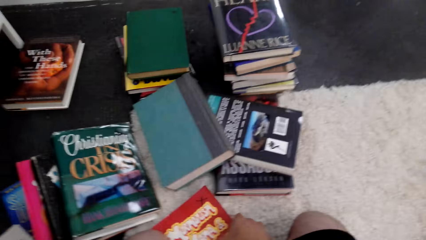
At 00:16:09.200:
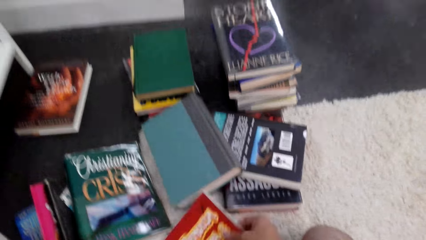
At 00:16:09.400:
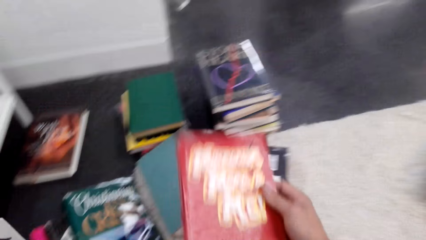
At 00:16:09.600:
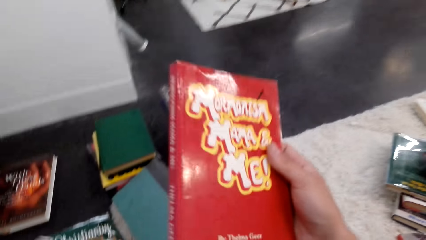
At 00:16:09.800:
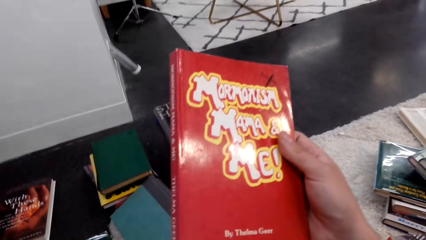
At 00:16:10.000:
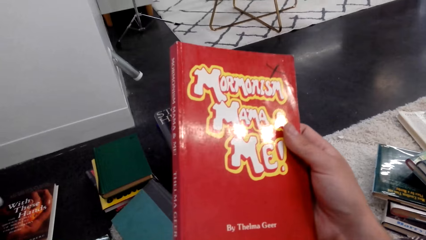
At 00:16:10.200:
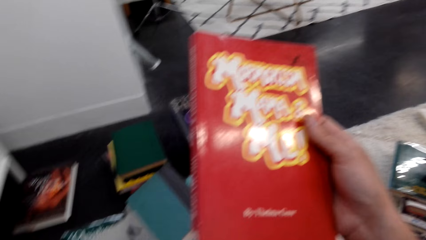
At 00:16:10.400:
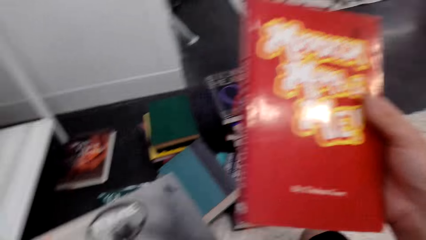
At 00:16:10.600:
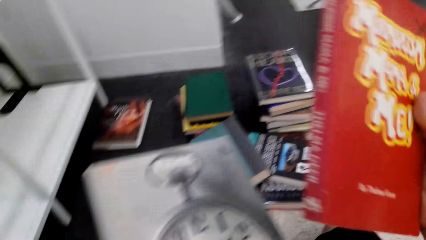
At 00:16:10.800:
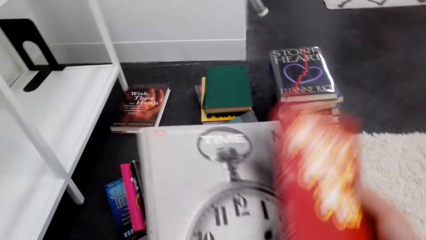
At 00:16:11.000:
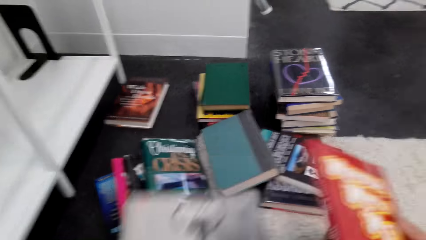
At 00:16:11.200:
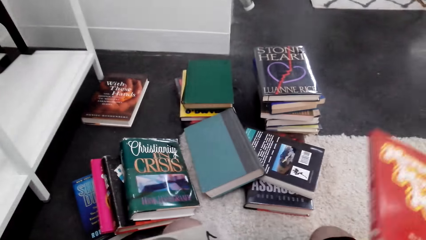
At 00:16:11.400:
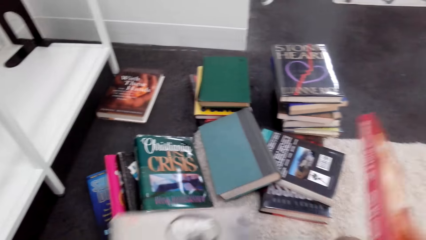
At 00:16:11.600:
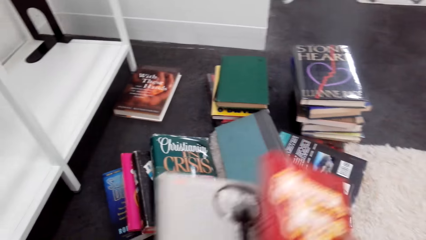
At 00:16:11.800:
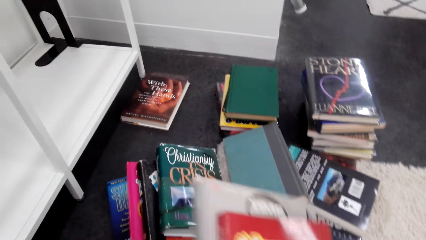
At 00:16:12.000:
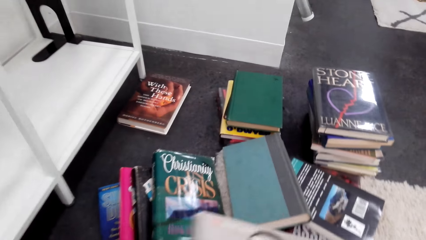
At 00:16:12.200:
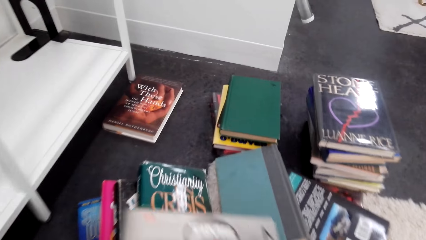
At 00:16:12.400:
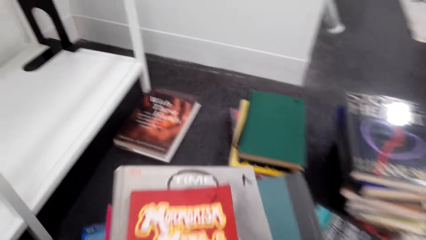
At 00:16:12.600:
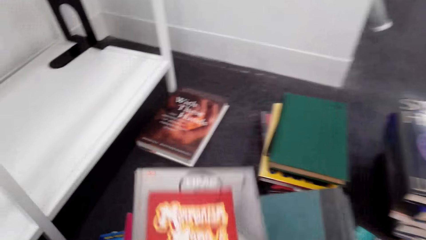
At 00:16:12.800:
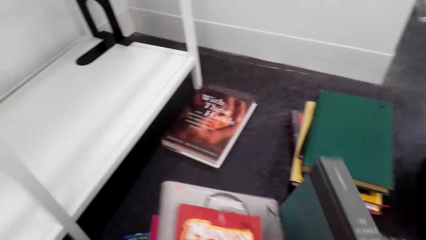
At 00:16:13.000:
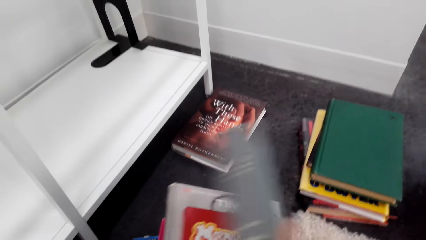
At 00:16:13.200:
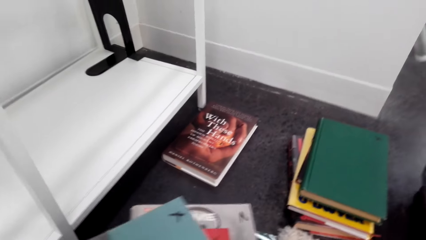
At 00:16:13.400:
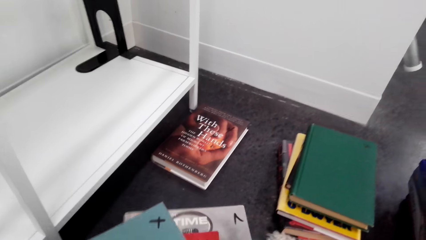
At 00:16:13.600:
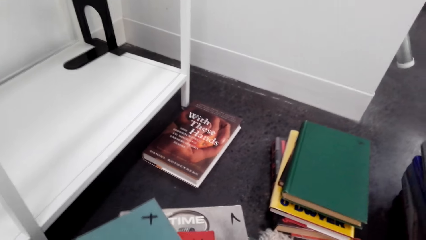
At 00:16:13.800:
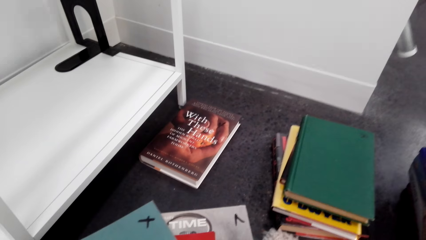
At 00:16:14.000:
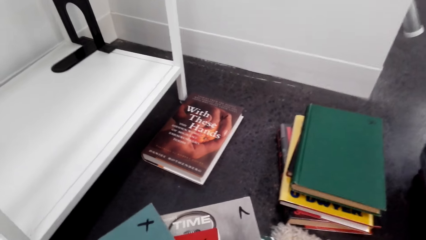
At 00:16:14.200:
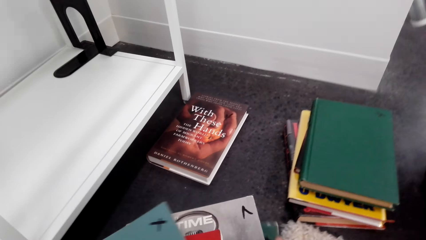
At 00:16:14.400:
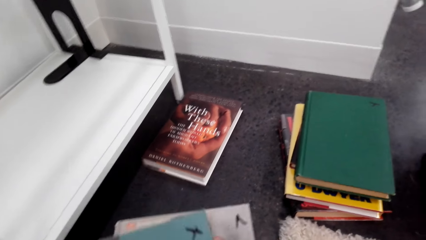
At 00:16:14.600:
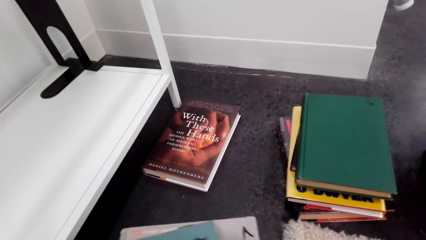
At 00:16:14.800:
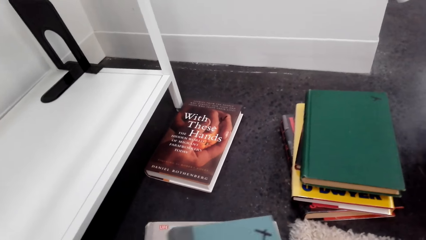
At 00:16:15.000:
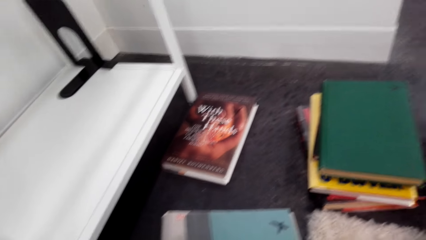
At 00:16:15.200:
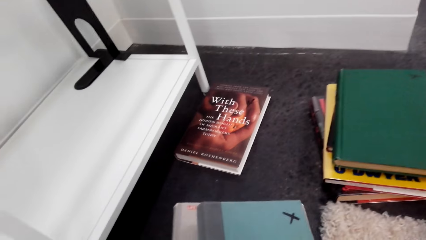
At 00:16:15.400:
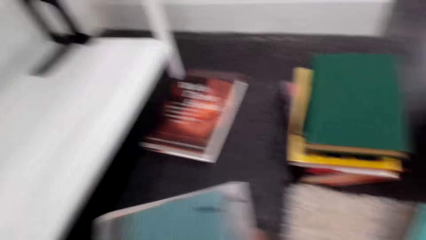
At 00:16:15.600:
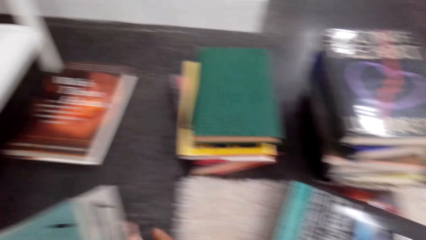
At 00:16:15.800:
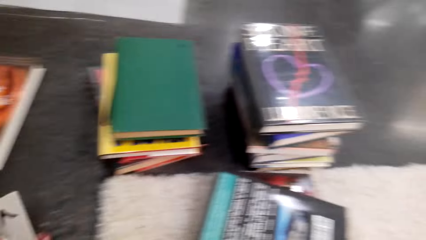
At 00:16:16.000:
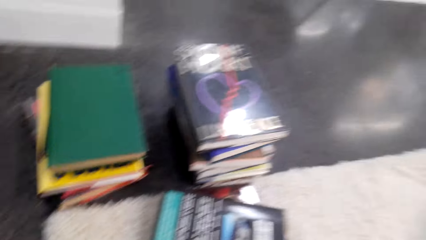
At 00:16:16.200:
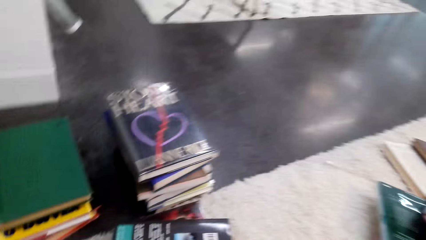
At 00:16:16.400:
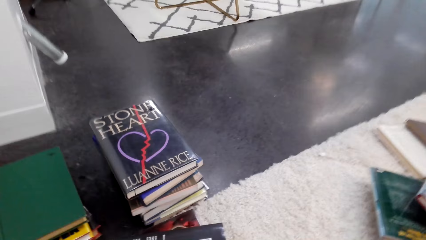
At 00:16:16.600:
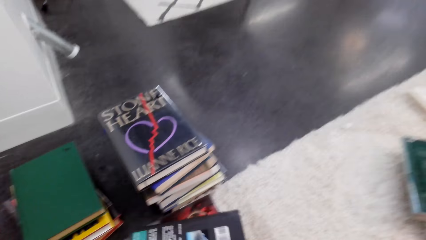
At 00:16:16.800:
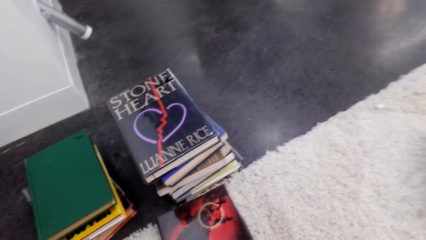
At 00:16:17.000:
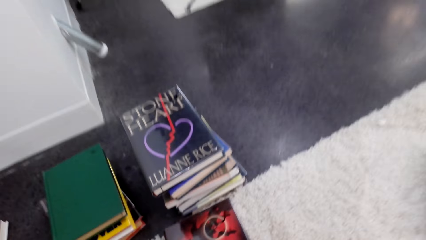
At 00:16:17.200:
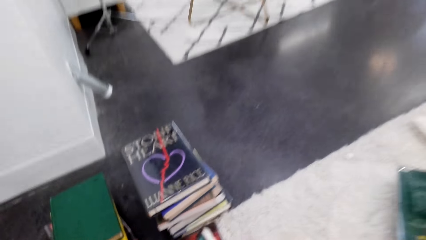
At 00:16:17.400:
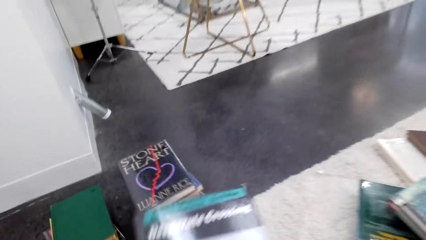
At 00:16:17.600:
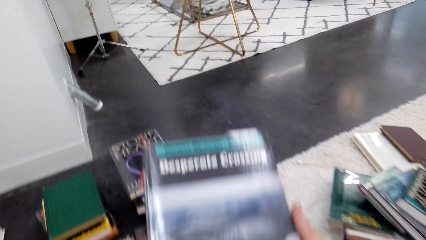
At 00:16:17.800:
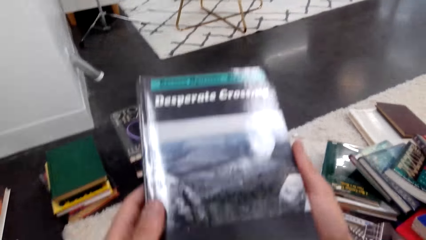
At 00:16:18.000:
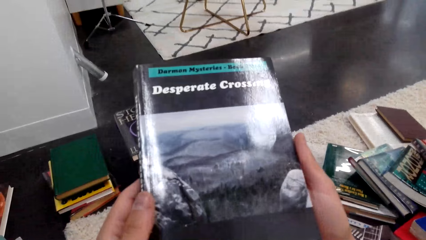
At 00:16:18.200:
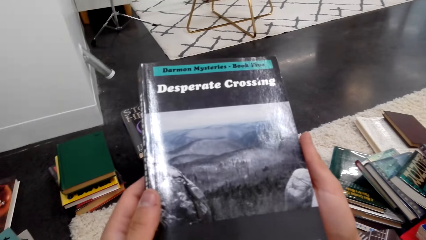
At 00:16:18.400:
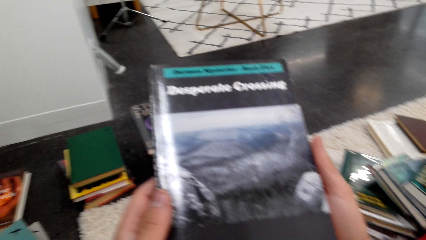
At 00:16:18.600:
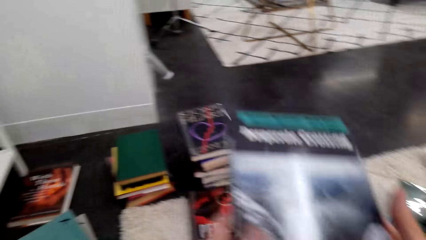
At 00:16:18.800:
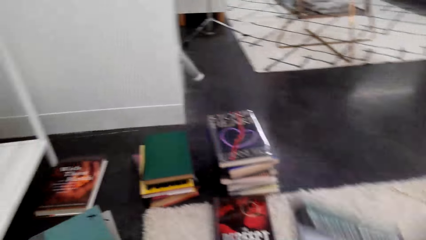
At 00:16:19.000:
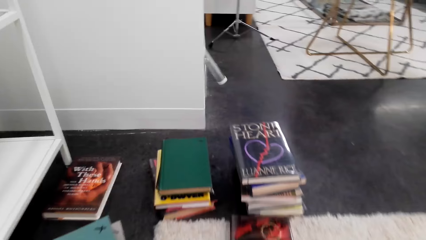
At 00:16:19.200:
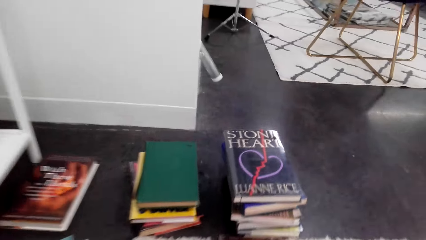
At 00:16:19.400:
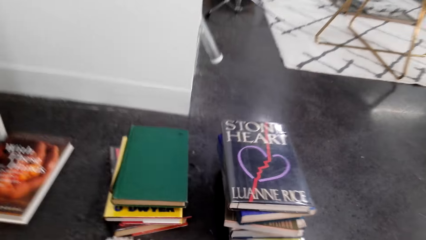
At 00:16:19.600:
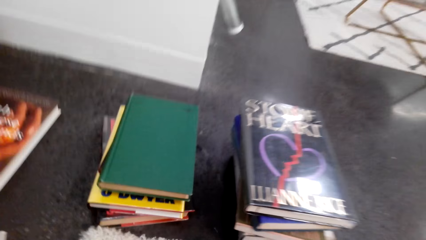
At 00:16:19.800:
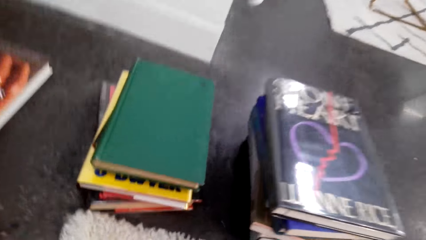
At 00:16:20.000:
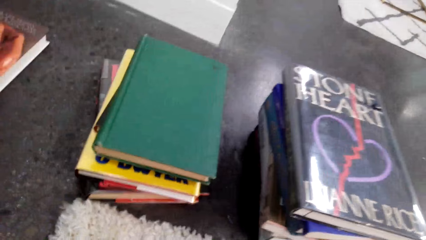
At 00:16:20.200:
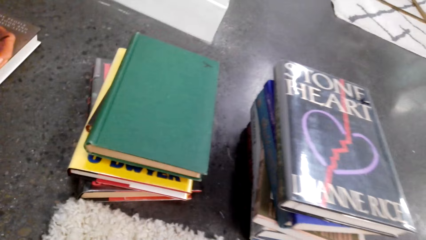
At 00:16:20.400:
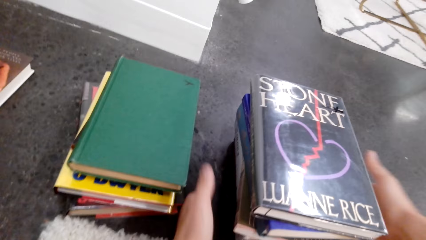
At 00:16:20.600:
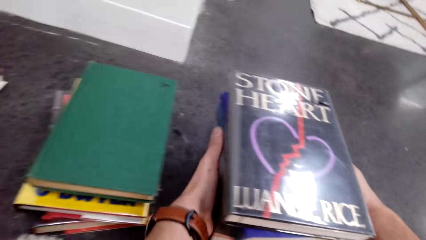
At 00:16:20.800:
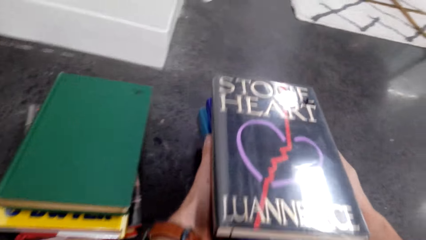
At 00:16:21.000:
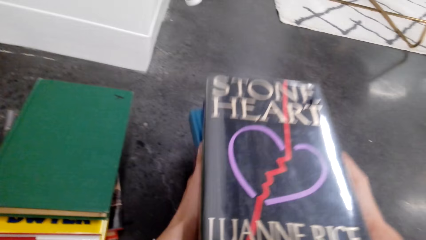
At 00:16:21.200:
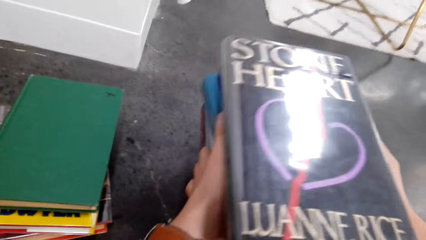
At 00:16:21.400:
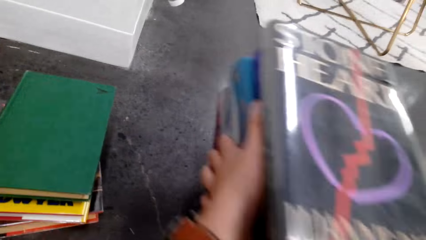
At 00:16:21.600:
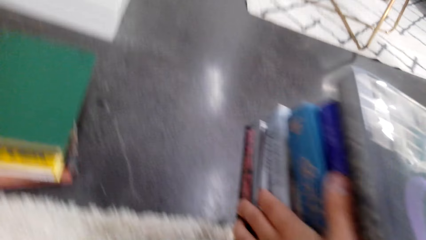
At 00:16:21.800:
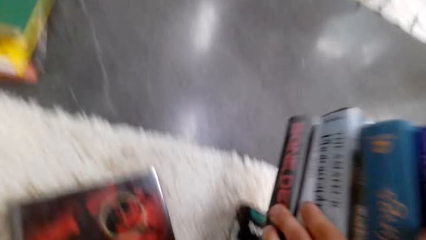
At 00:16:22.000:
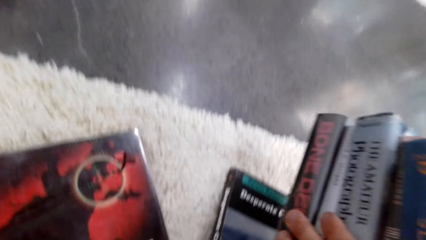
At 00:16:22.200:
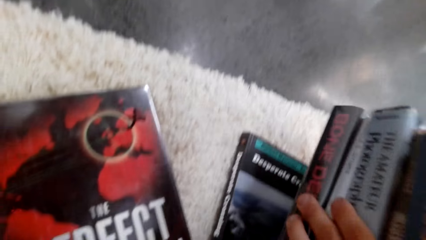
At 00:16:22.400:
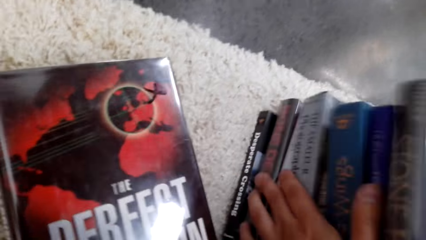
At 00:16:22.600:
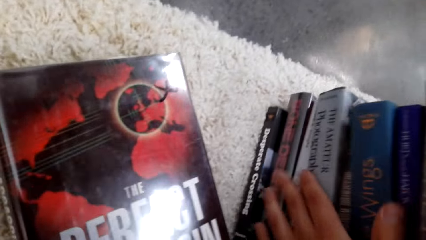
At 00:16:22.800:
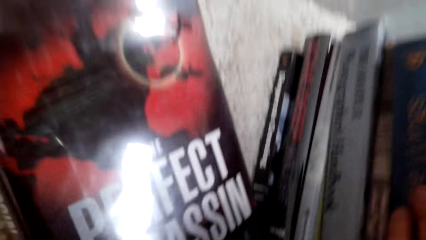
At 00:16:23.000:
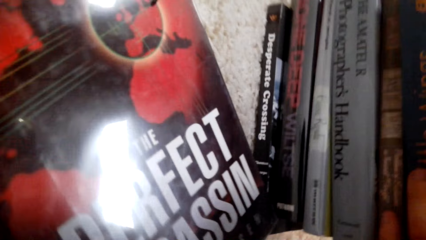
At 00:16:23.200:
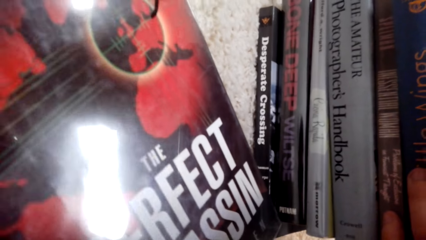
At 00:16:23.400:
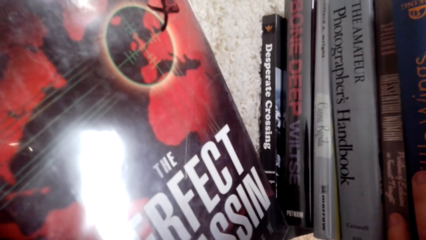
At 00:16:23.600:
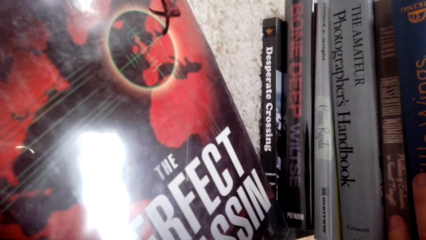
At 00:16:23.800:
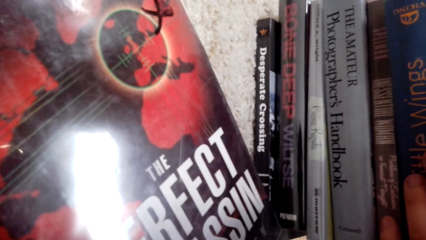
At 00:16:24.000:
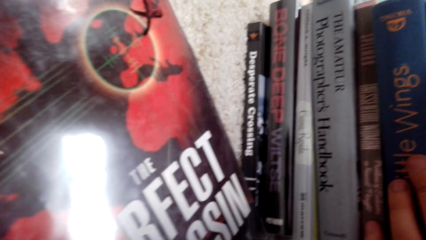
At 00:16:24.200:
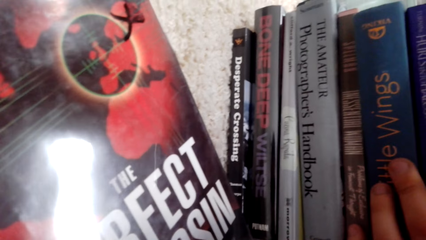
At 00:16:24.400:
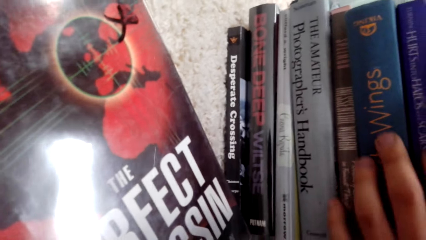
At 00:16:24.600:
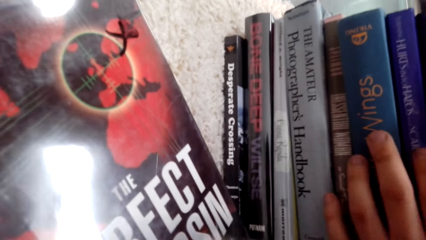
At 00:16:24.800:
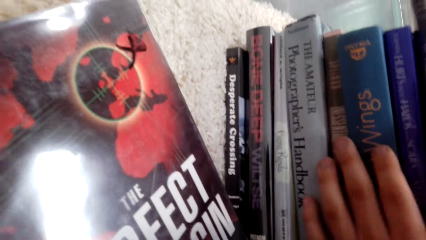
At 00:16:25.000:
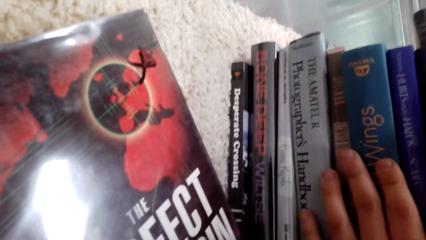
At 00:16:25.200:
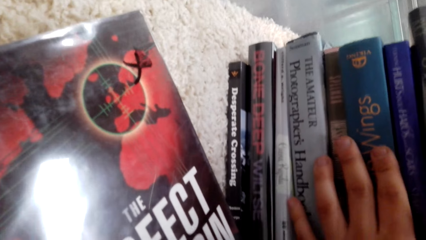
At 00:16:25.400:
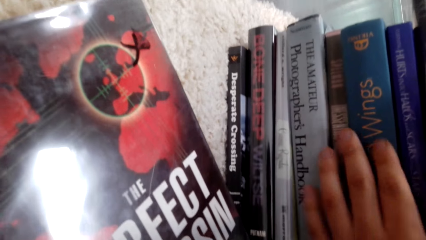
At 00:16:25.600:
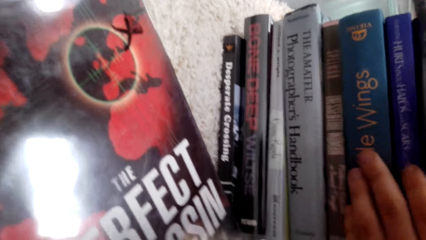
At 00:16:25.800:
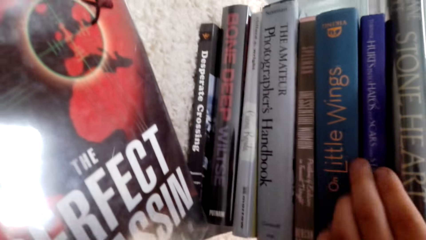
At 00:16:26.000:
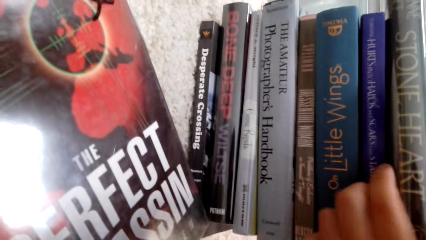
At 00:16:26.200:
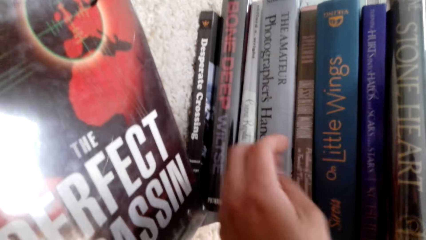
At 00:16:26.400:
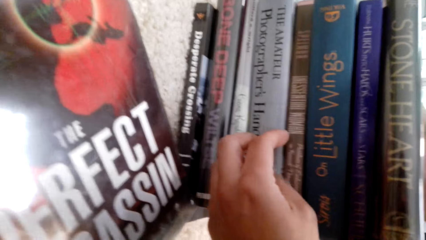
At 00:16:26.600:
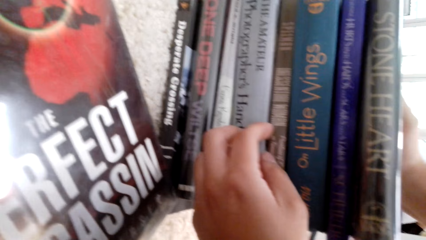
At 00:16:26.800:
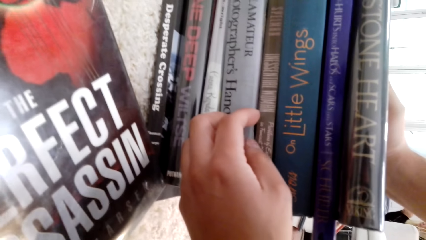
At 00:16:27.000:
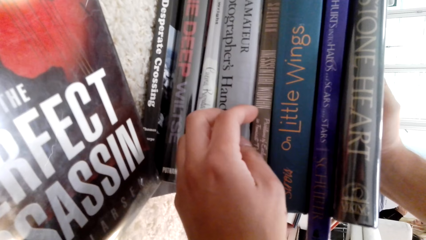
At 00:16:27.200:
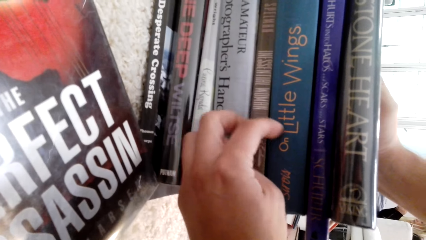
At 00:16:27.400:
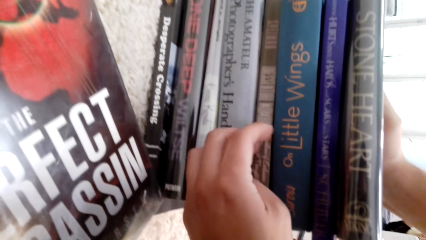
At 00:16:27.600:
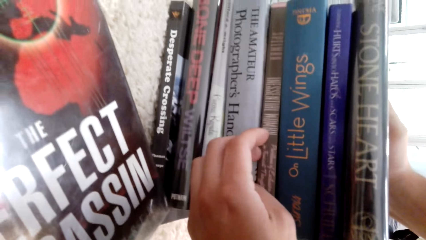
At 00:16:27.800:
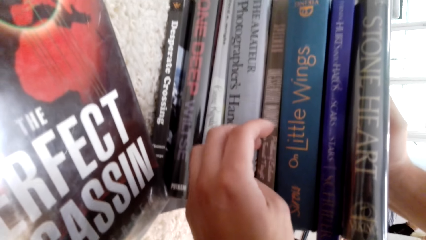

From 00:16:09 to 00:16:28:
The camera wearer picks up a book. They put books on top of books. They arrange the books on the floor. They pick up a book. They pick up books. They put the books on the floor.
